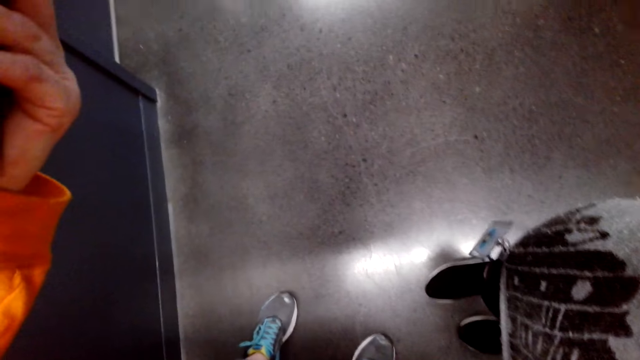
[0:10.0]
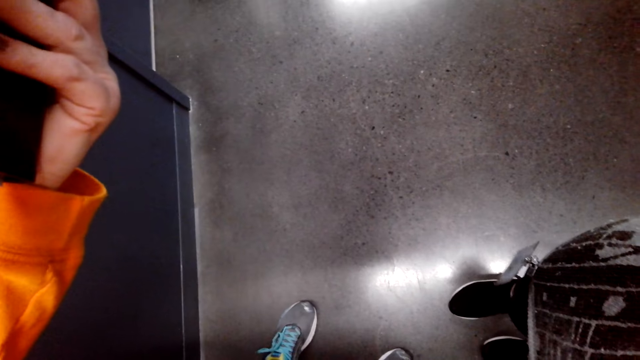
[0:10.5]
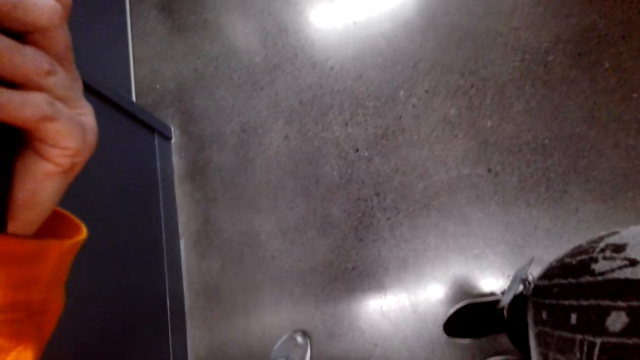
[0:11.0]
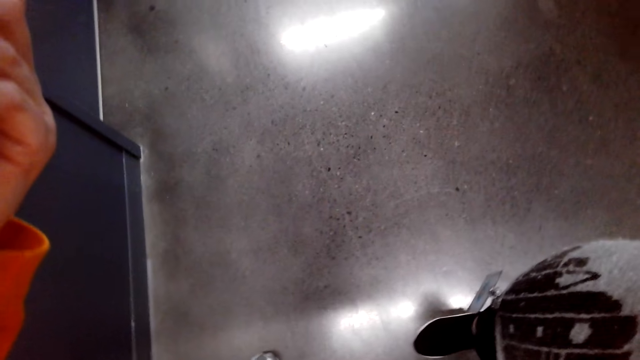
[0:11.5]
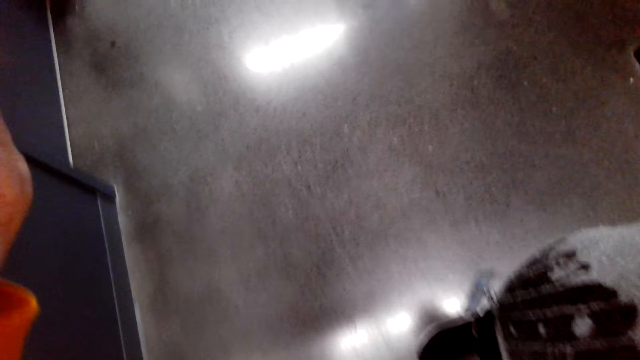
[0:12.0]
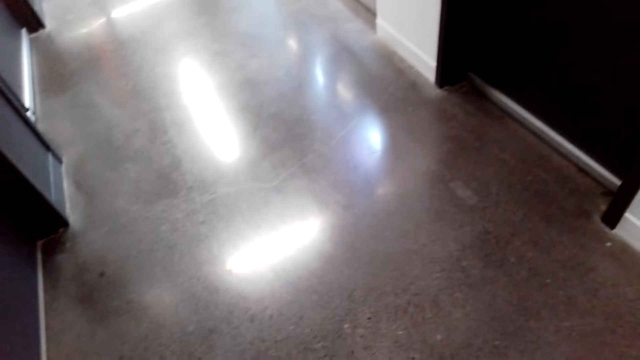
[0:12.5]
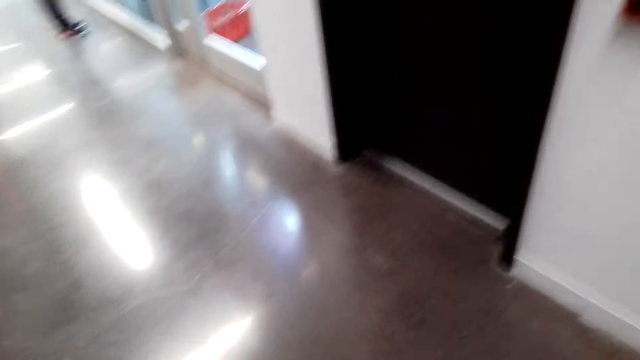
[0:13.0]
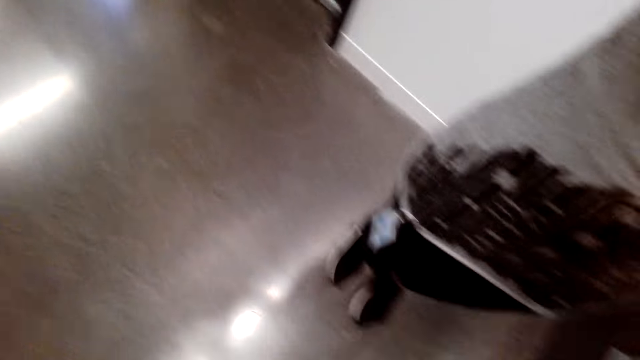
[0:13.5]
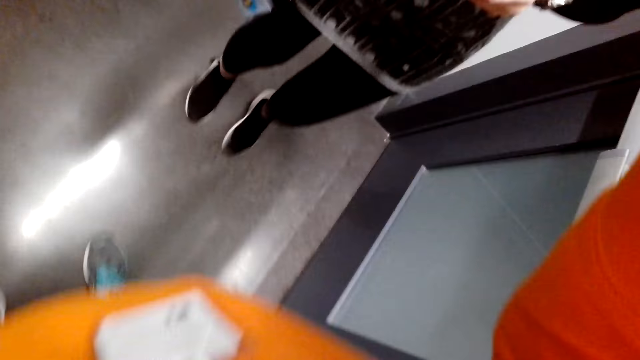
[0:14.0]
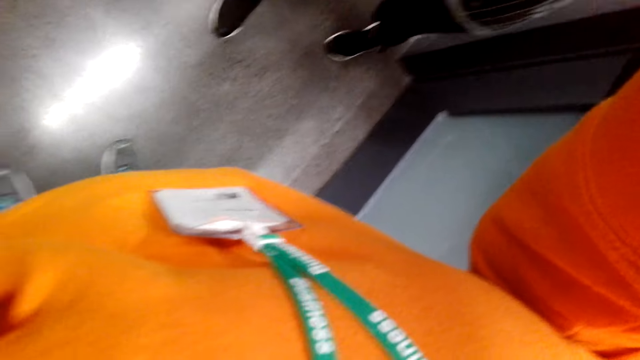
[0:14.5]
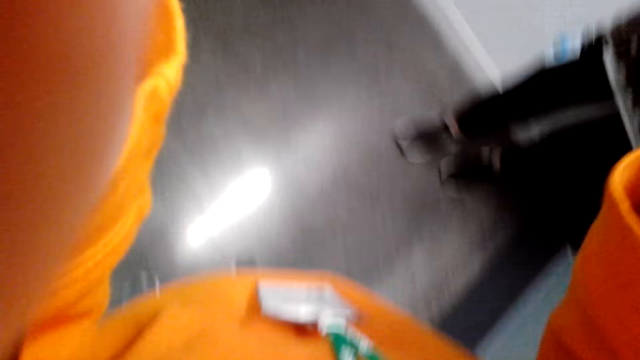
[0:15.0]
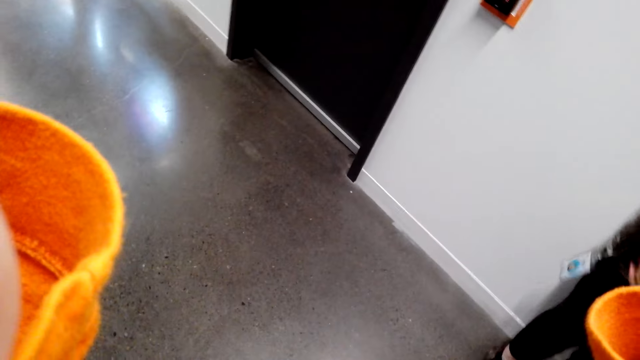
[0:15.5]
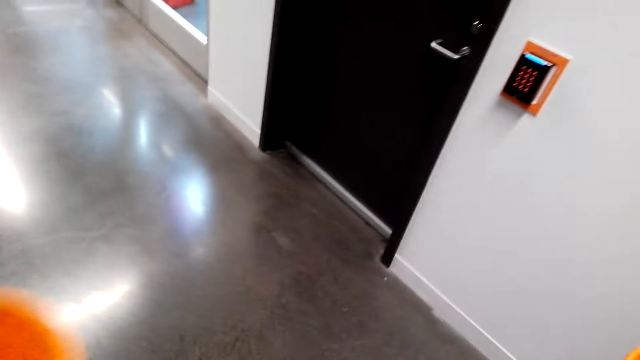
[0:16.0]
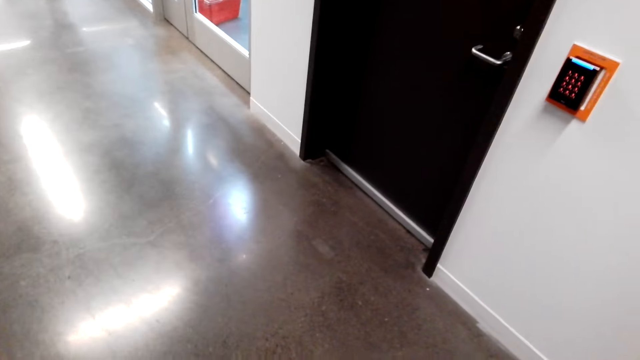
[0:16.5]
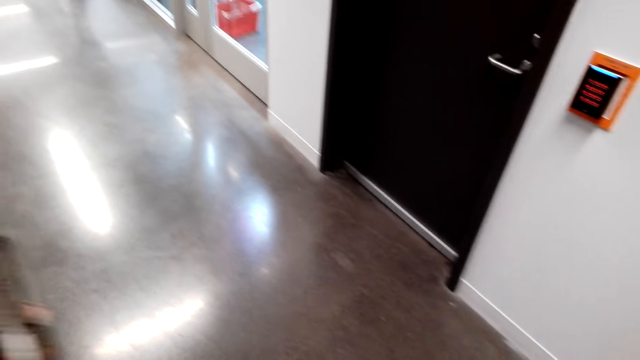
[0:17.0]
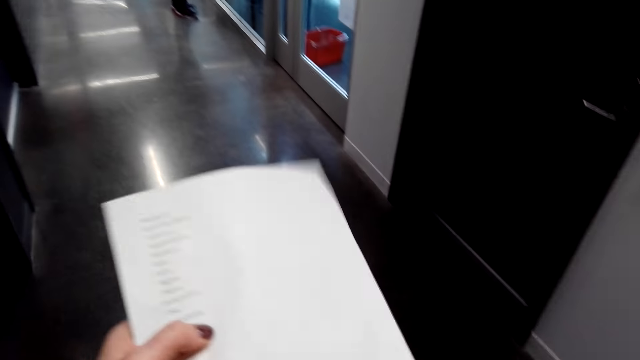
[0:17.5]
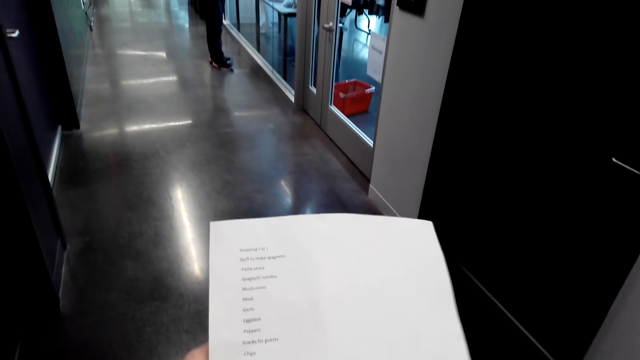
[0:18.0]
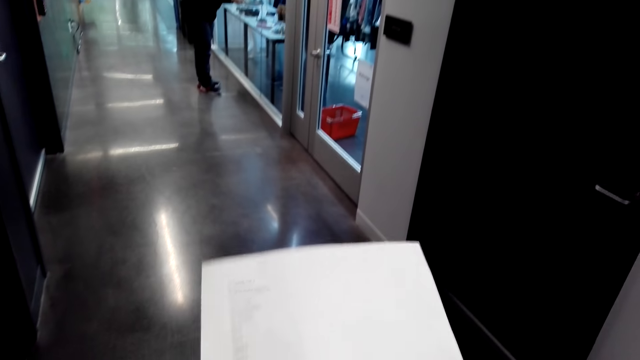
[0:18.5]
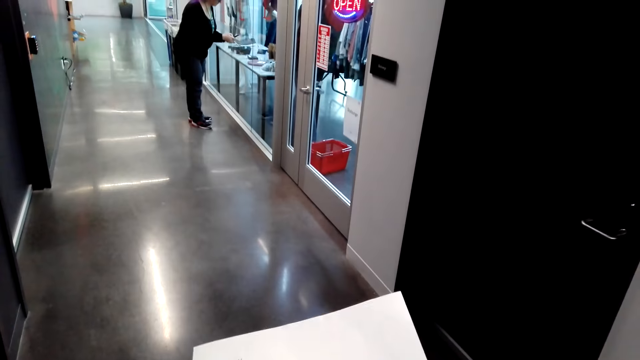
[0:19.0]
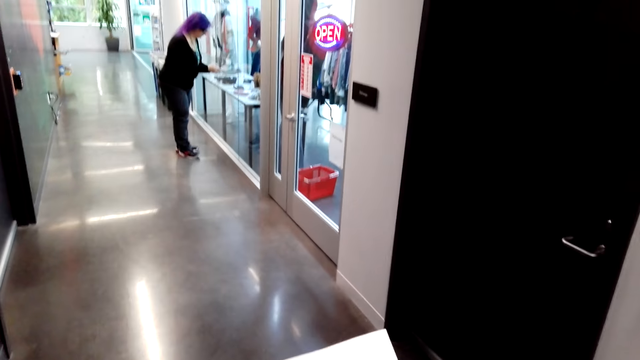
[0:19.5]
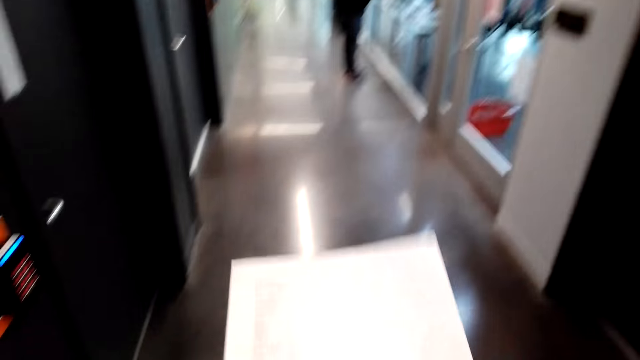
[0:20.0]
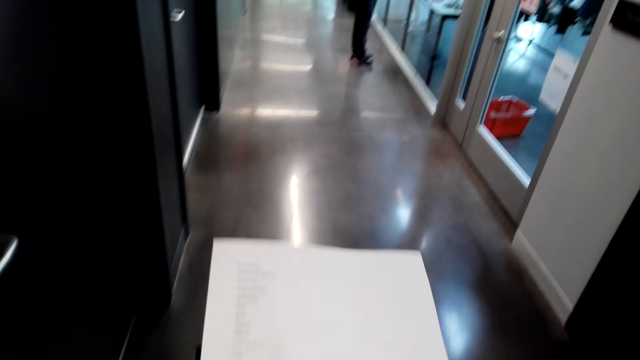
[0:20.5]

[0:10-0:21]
The camera wearer holds the camera. They look around. They hold the camera. They hold a list. They talk.

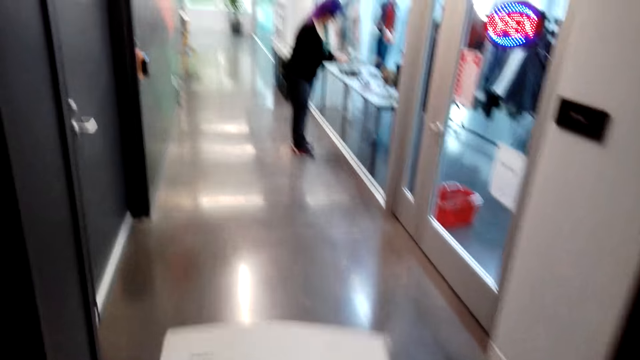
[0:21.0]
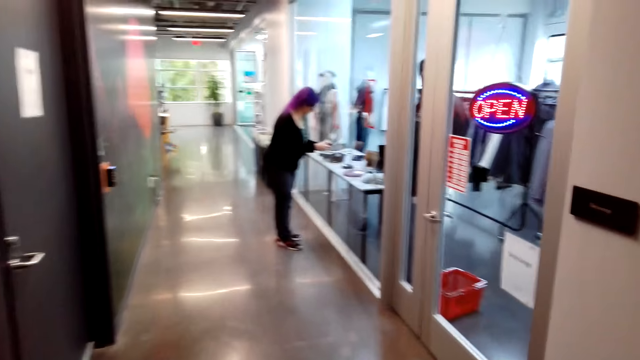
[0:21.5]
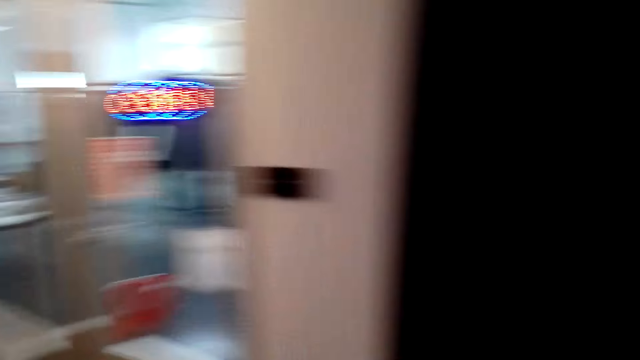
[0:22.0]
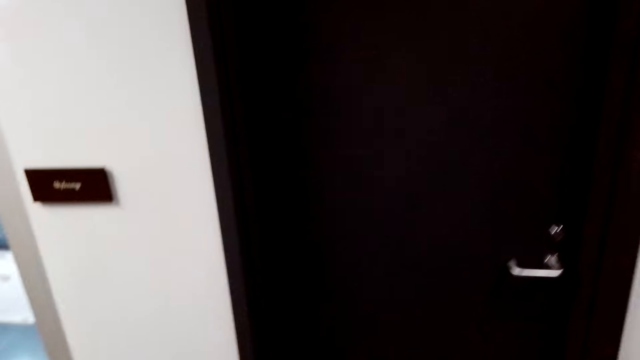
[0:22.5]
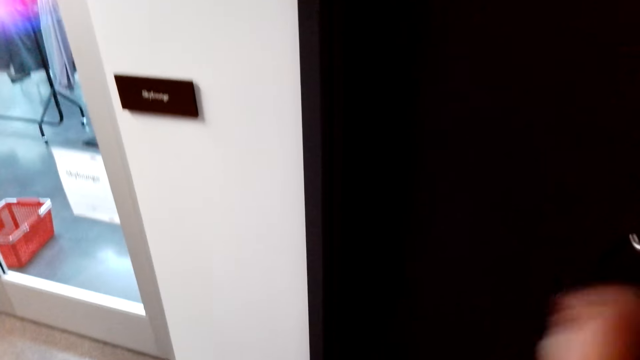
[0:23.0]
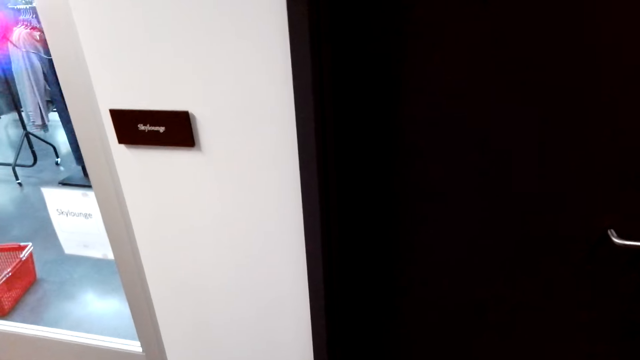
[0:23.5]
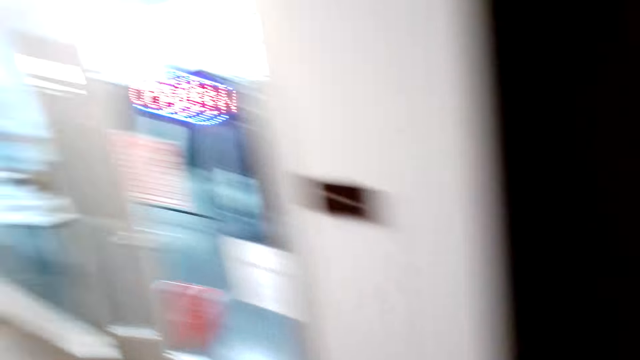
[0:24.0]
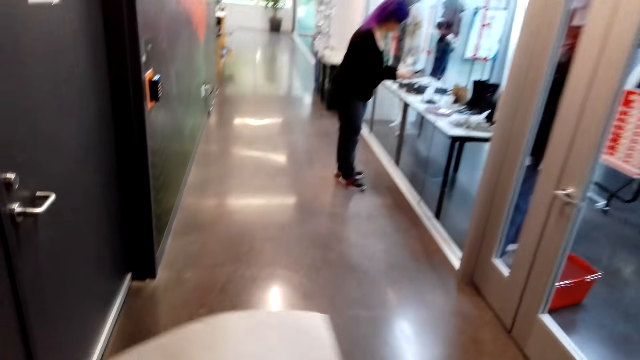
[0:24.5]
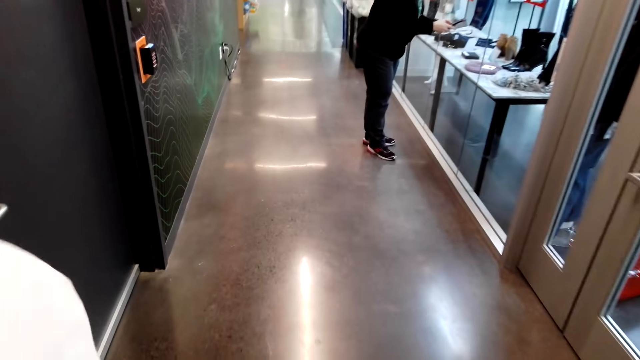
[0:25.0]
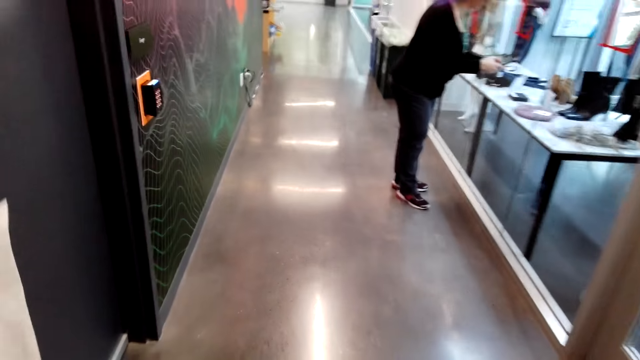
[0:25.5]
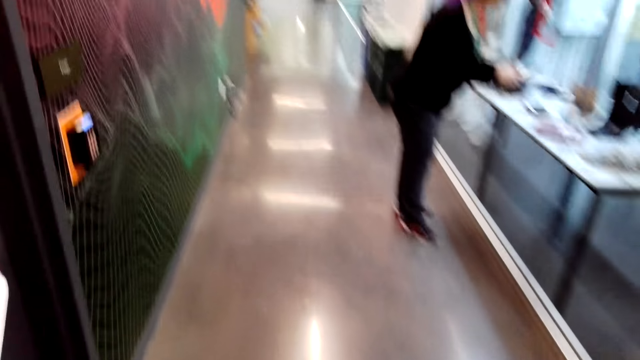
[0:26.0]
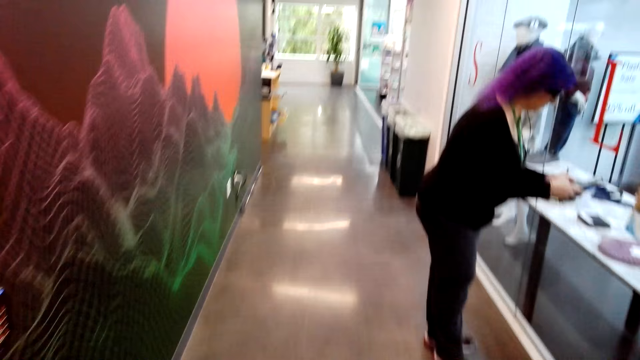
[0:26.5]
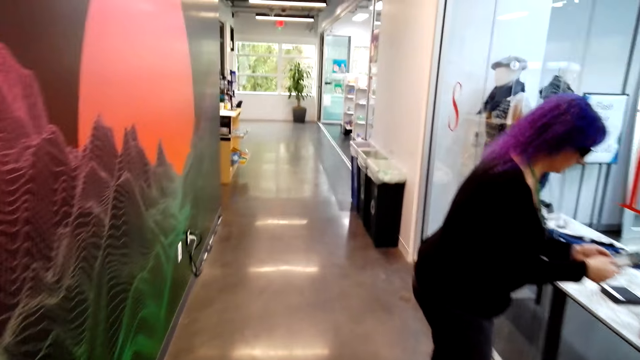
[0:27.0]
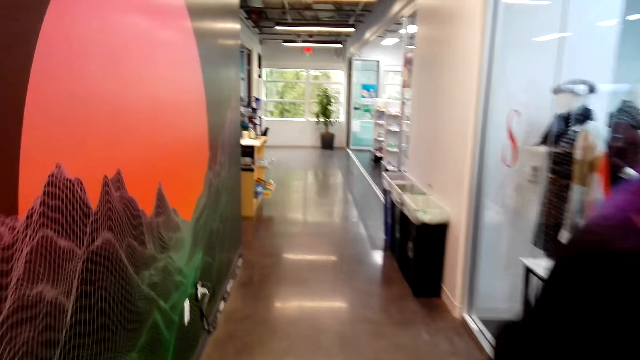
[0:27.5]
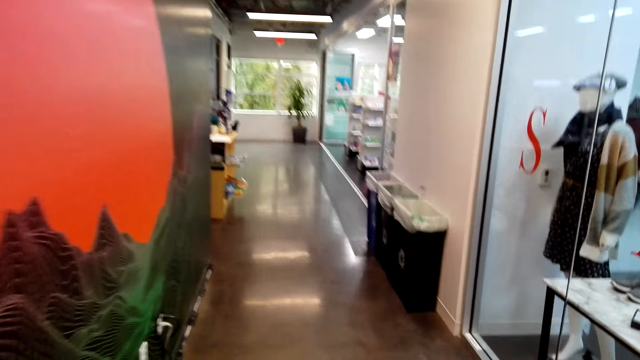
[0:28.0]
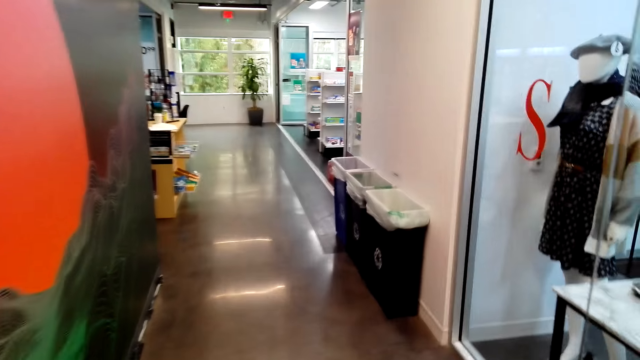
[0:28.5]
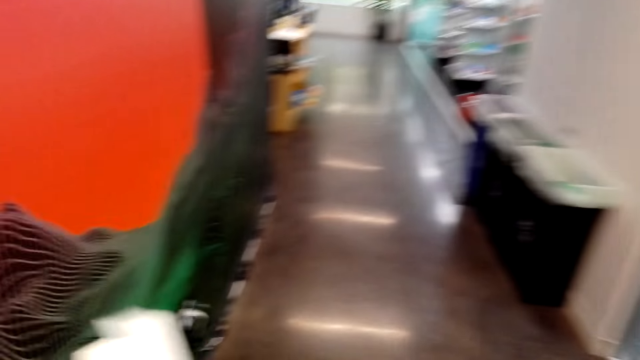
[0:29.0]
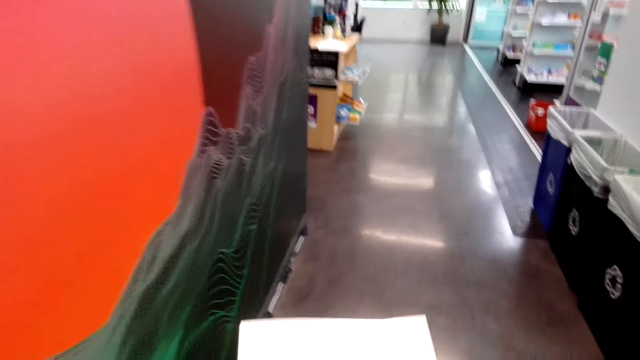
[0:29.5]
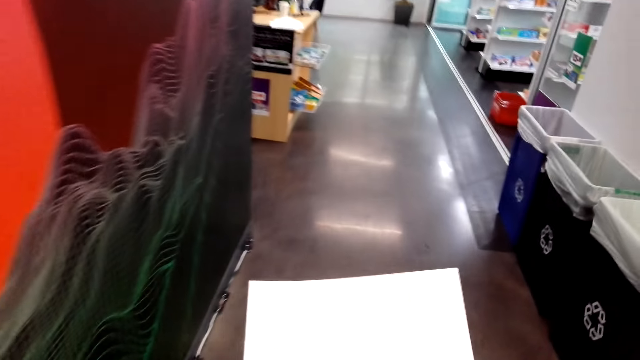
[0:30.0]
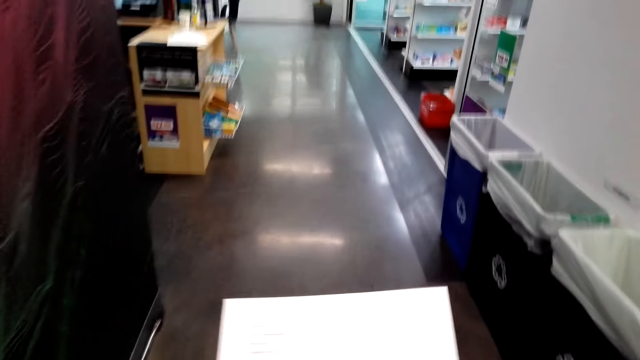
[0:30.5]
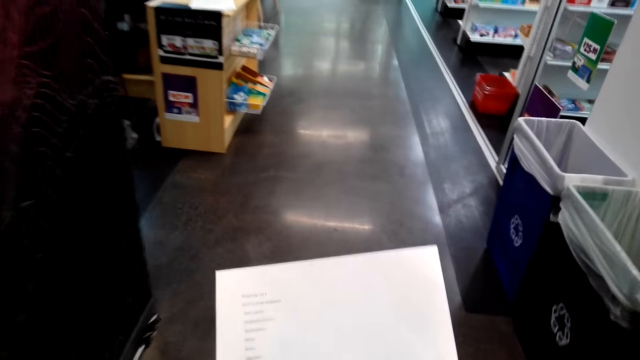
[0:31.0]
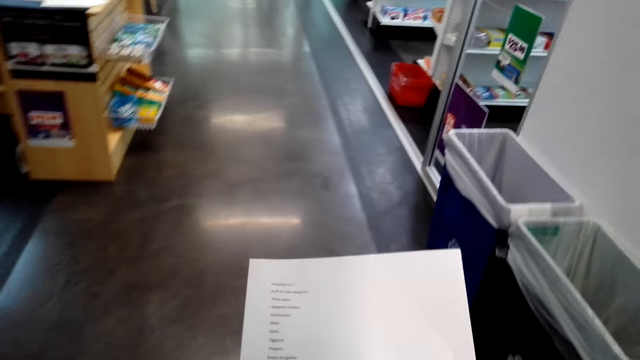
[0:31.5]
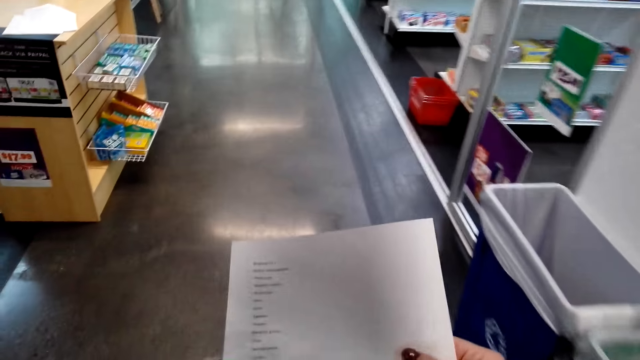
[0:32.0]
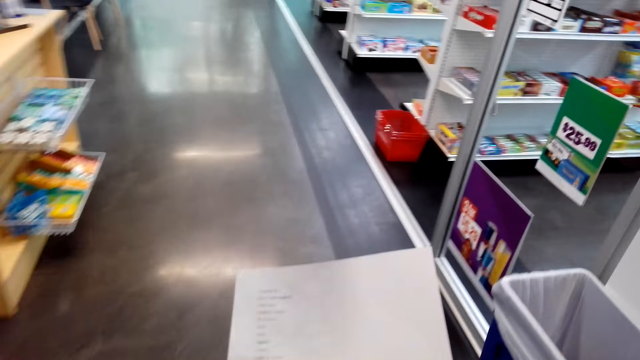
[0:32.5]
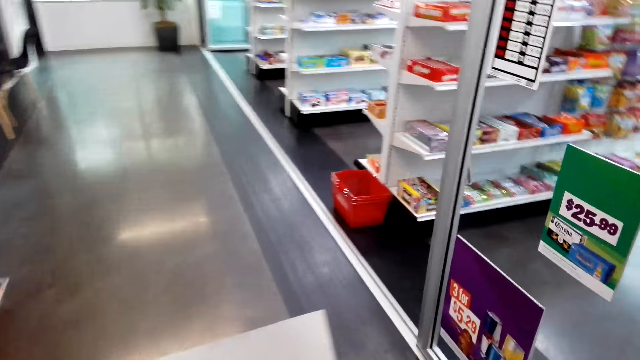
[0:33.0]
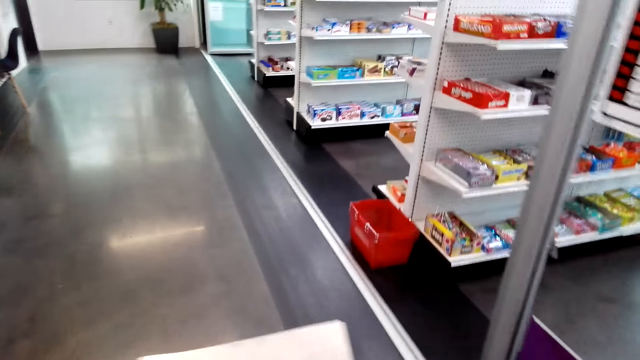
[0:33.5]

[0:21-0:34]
The camera wearer walks in the mall. They dialogue with a lady. They turn around. They dialogue with the lady. They walk in the mall. They walk inside the supermarket. They hold the list.
